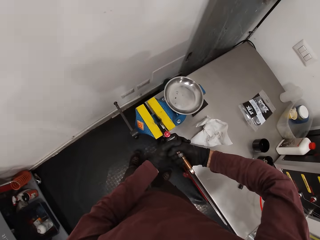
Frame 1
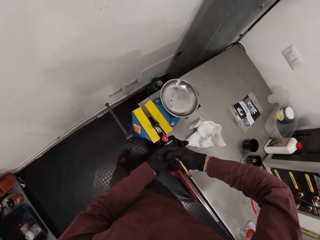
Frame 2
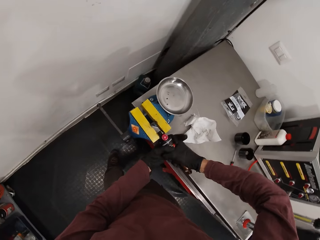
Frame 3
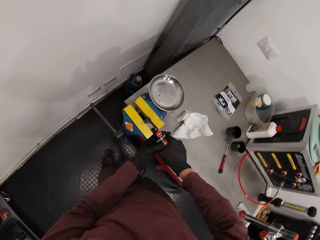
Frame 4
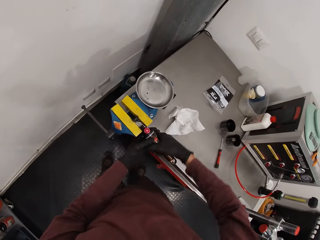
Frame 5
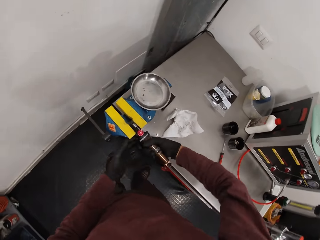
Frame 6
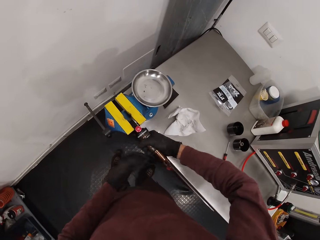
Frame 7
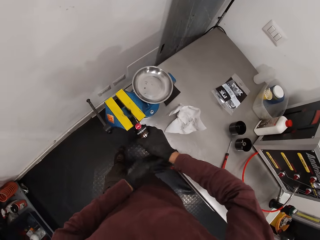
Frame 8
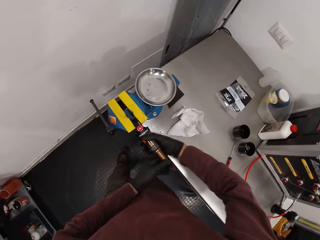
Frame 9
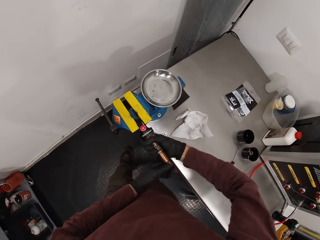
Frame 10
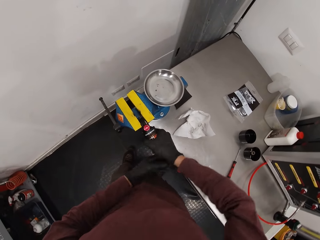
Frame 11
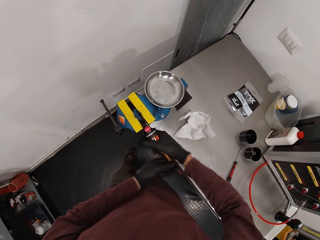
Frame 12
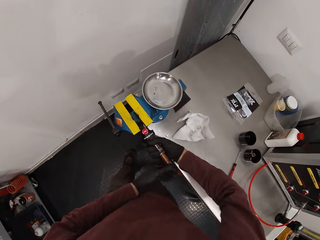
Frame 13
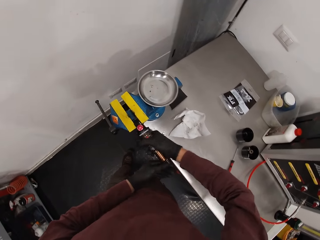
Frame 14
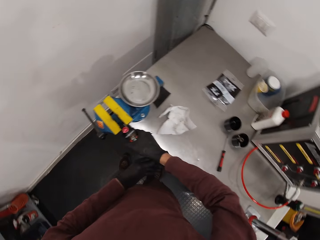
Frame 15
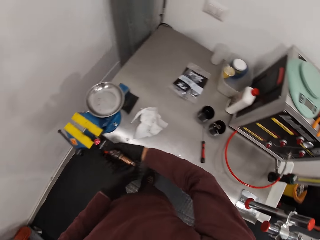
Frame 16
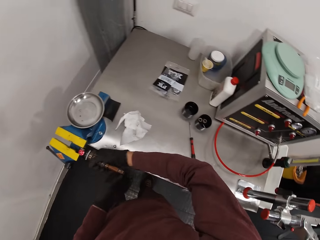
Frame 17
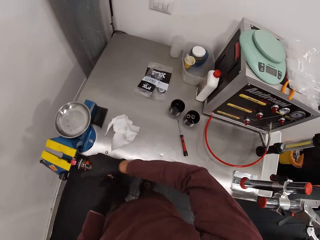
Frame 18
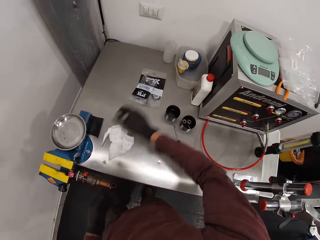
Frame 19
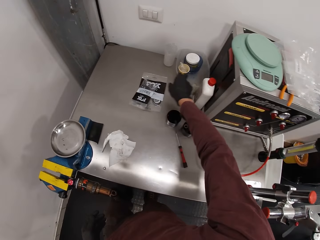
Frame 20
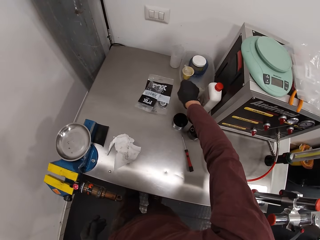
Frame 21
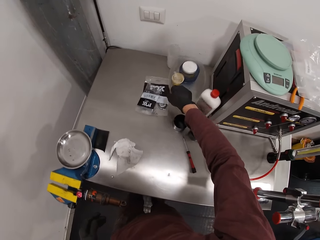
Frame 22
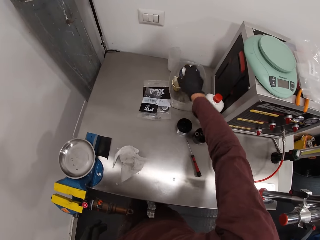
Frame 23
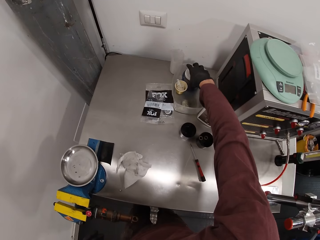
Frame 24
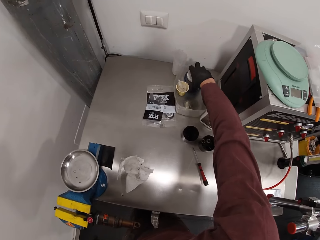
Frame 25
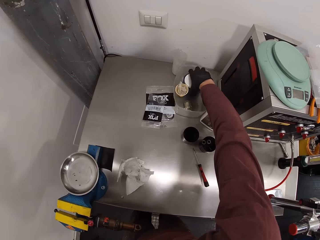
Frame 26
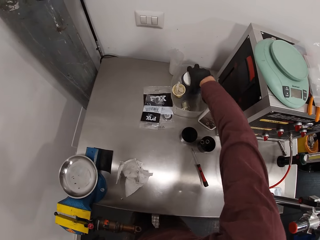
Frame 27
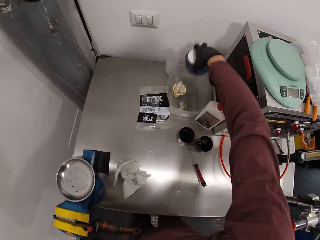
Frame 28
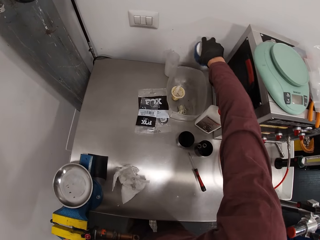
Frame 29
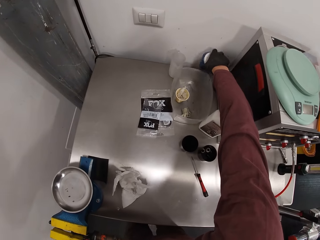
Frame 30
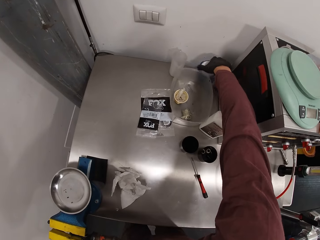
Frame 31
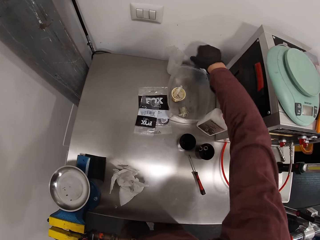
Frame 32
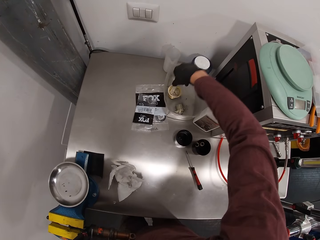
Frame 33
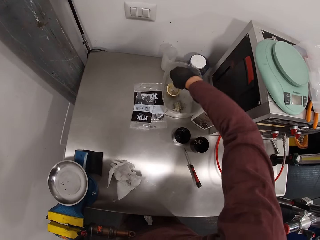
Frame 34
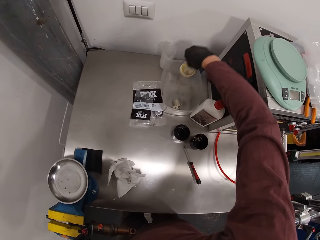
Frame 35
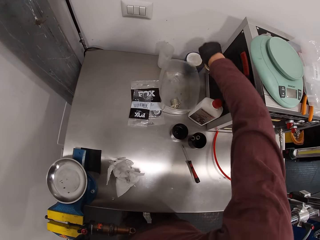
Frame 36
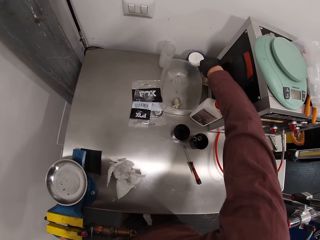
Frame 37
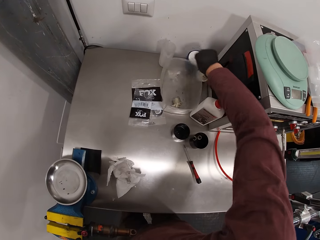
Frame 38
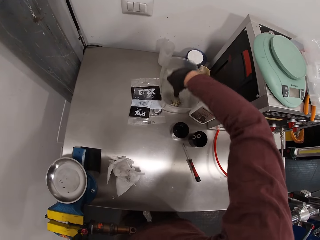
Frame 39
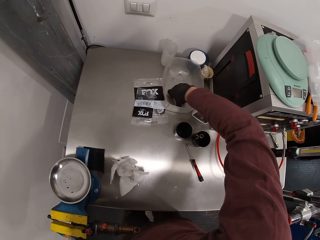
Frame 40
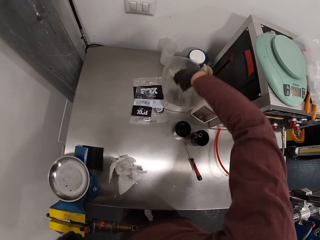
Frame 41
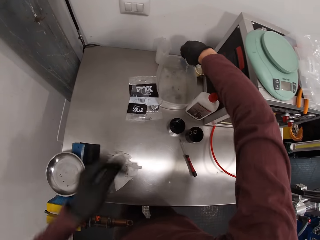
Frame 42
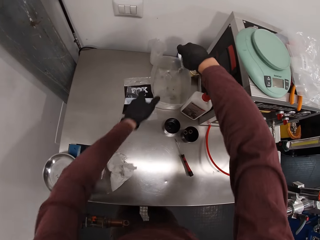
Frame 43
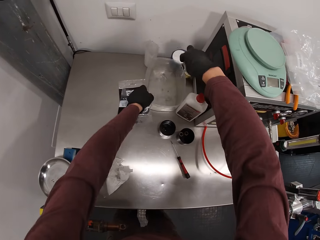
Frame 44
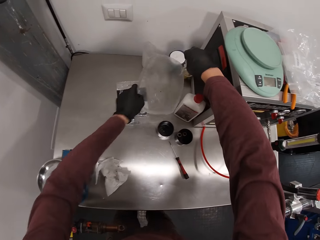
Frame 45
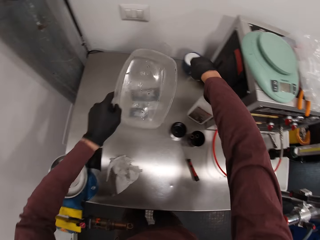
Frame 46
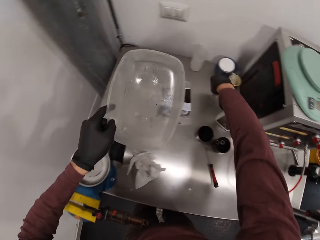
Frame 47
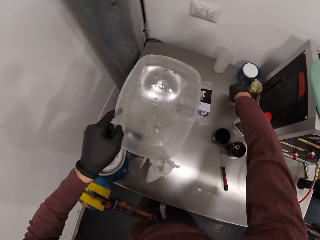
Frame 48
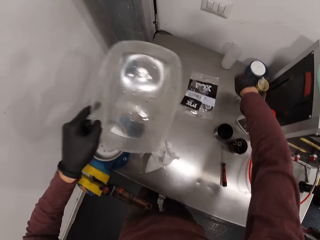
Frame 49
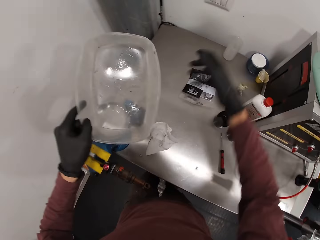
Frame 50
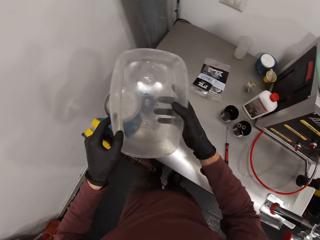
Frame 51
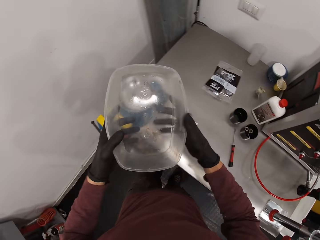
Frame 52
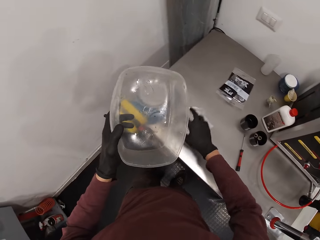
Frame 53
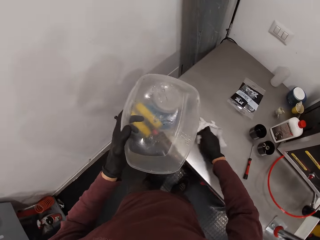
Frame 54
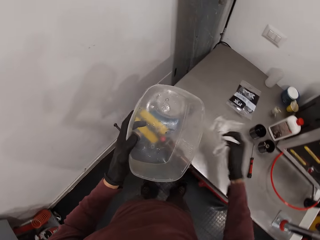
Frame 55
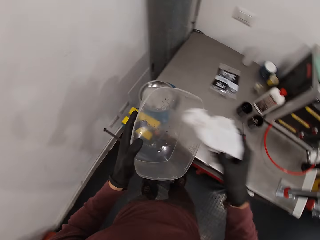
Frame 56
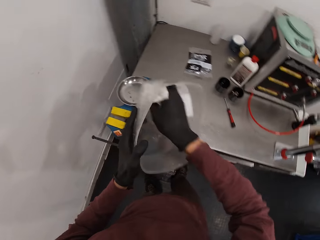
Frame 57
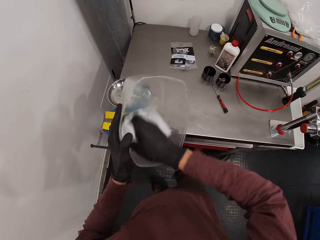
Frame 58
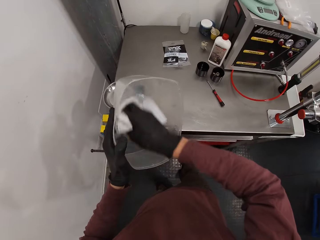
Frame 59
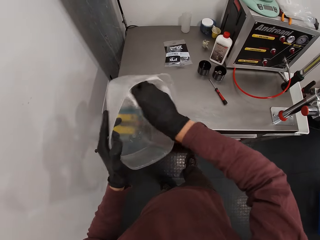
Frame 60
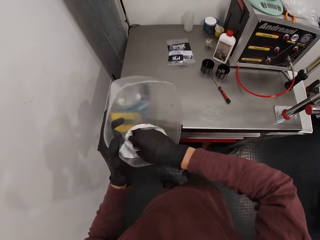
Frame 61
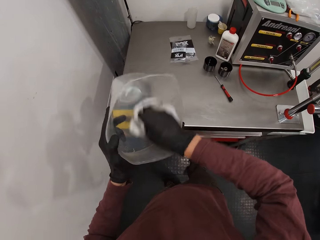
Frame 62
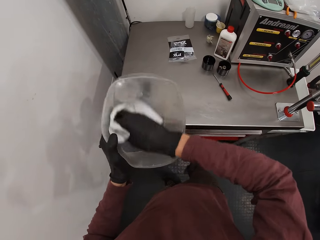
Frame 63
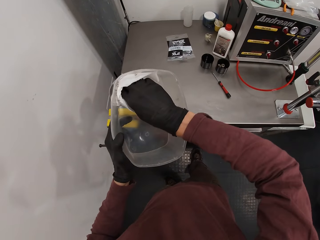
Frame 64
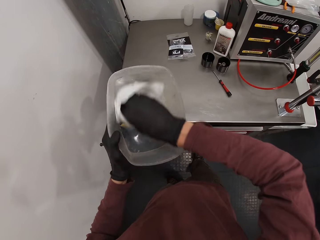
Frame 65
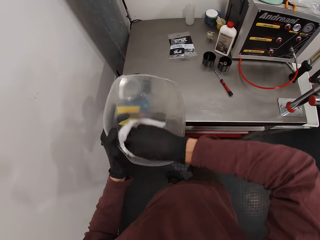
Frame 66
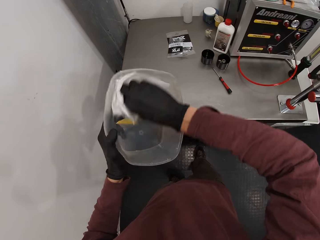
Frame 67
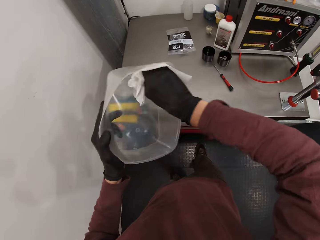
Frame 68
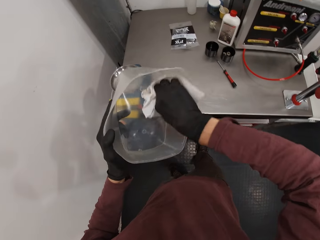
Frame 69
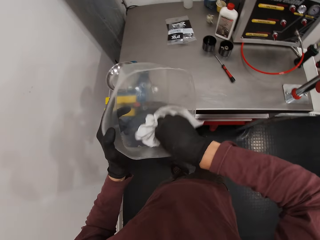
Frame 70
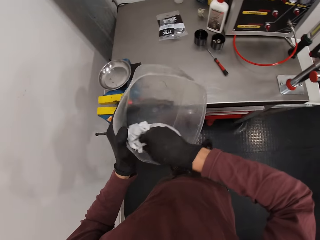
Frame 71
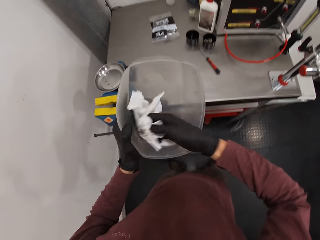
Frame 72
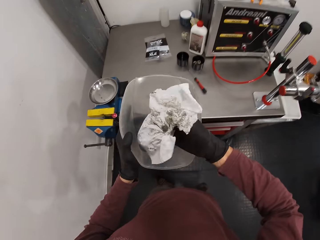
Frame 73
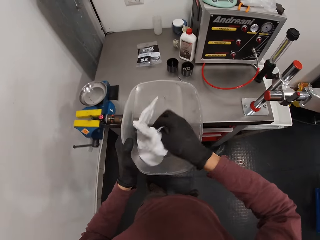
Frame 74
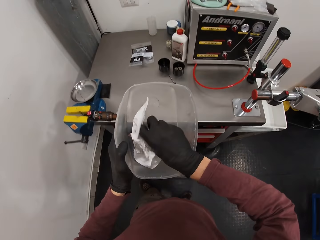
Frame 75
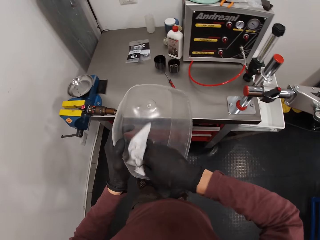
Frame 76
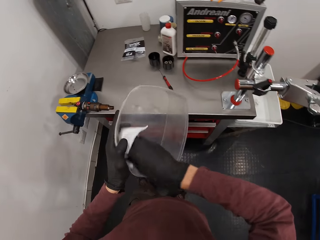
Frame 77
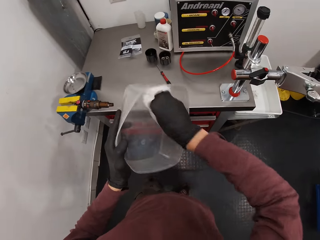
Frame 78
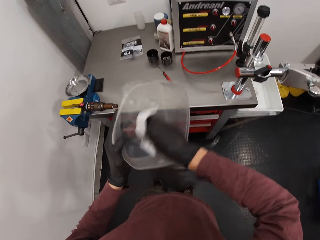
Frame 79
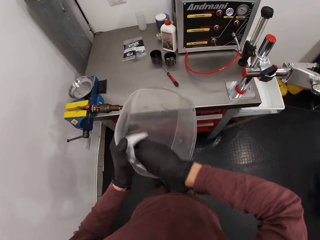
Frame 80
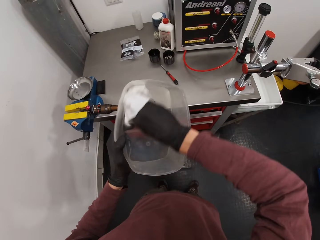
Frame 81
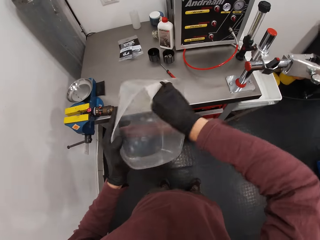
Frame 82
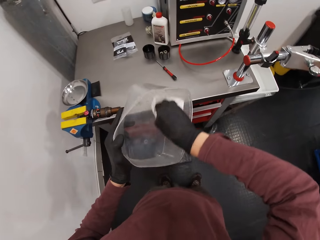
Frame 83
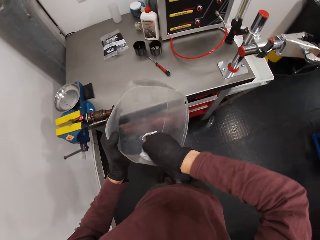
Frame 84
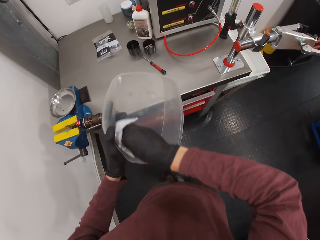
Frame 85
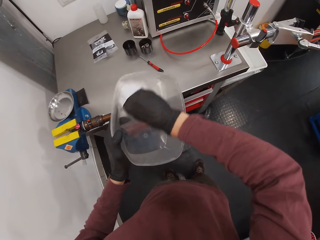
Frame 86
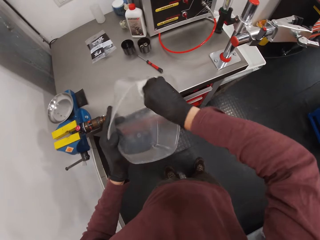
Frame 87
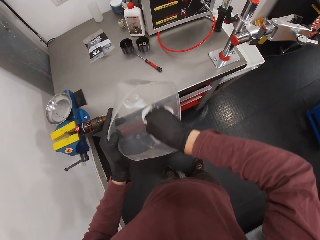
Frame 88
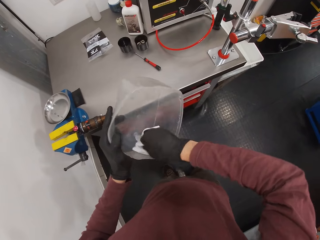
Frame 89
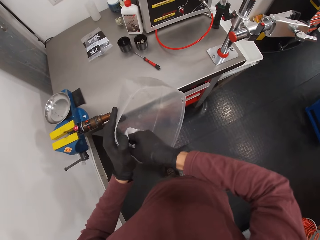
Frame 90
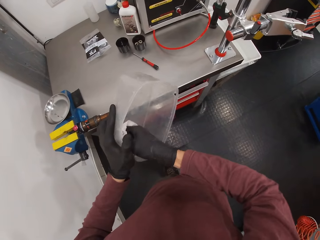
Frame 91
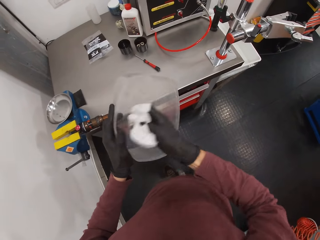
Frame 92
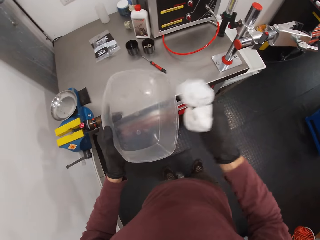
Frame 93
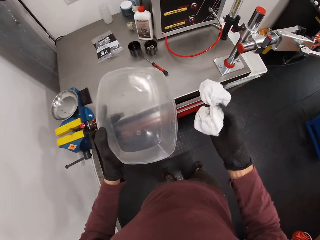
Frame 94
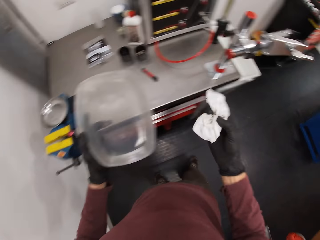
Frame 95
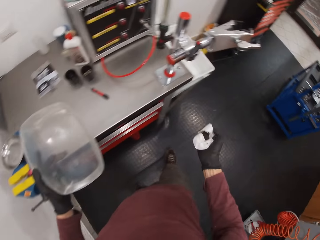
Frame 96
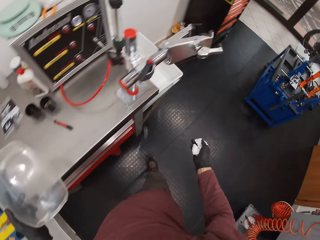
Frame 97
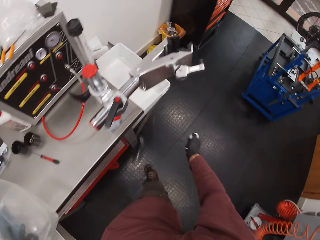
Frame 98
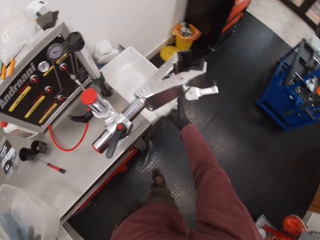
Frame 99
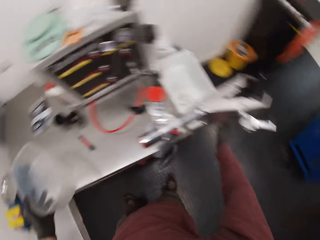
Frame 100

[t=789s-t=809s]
The camera wearer loosens the air sleeve of the fox float with both hands. He turns something. He moves the container. He removes a container from a plate with his right hand. He puts the container down. He removes a container from the plate with his right hand. He puts the container down. He removes a cord from the plate with his right hand. He takes the plate or container from the table with his left hand. He puts something down. He holds the container. He takes the serviette from the table with his right hand. He cleans the plate with the serviette in his right hand. He holds the serviette. He drops the serviette into a dustbin with his right hand.

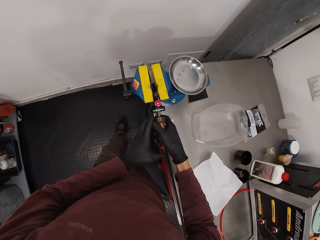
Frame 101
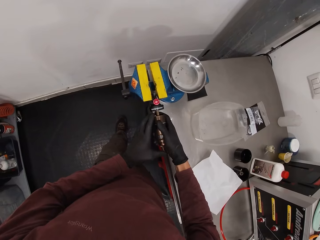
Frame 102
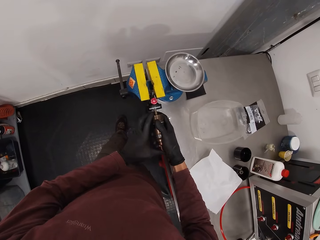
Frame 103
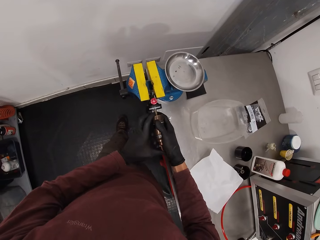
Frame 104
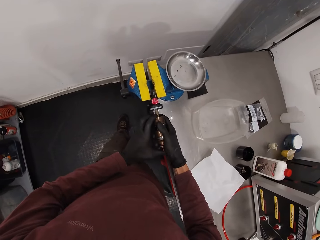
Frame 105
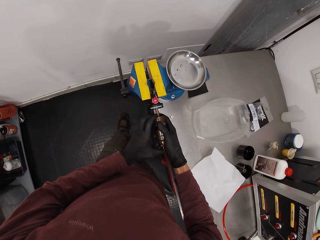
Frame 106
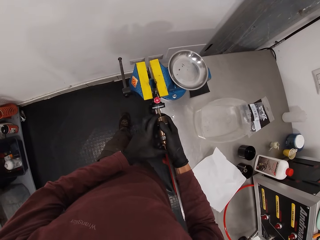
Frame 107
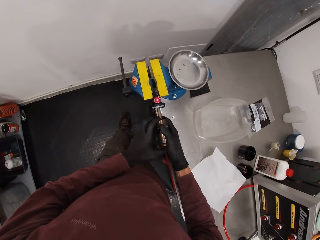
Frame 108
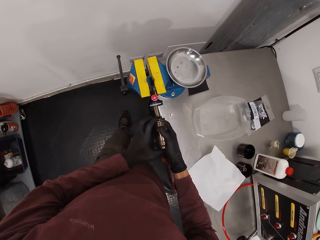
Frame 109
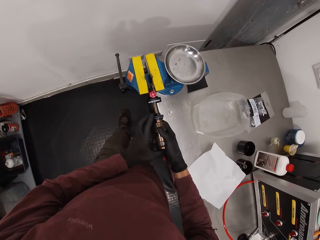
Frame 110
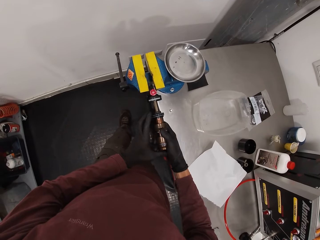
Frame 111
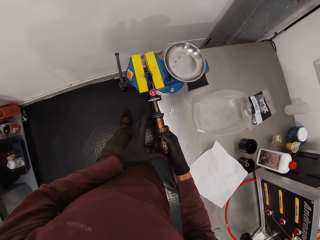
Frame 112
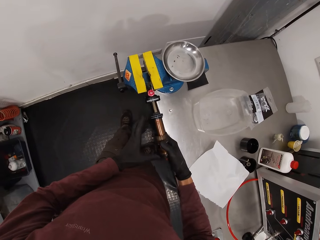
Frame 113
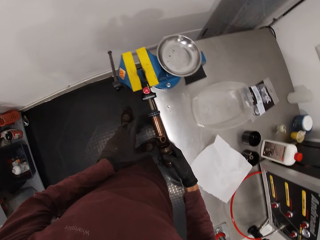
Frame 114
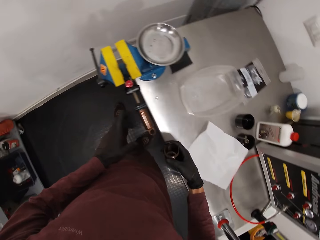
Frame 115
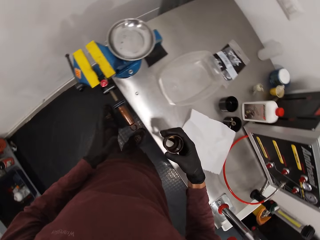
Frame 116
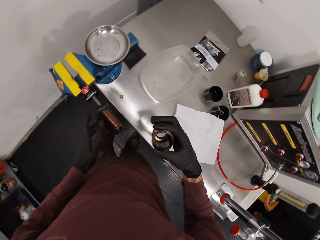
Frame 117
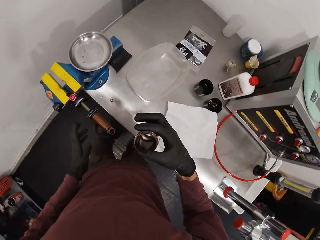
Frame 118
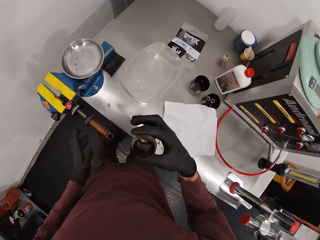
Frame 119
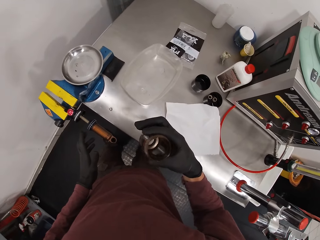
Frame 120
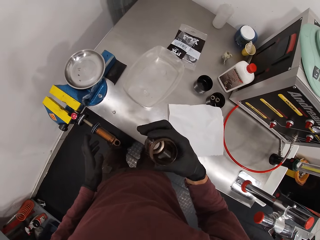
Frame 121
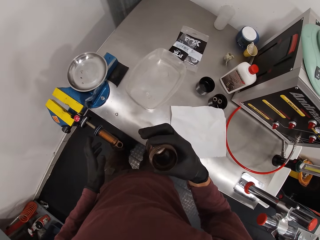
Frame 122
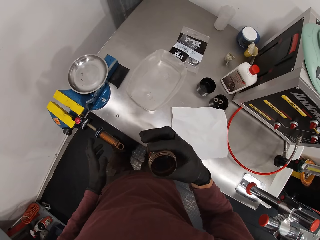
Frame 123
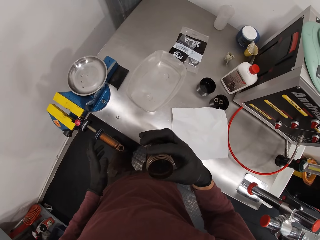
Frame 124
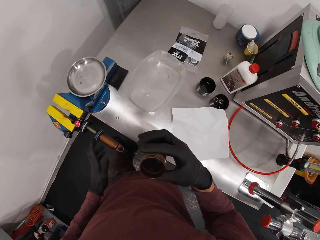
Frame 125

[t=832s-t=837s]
The camera wearer removes the MRS connector from the weighing scale. He removes the air sleeve from the fox suspension float with his right hand. He holds the air sleeve with his right hand. He looks at something.
